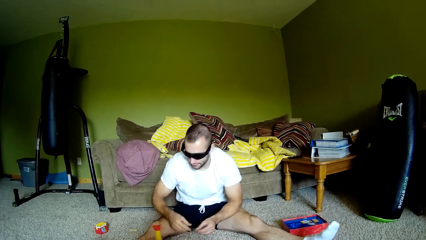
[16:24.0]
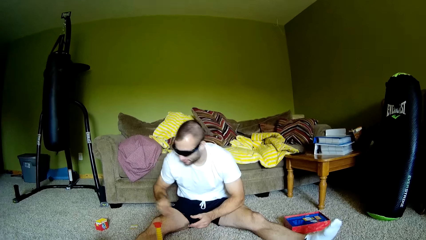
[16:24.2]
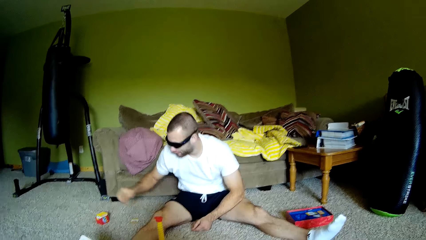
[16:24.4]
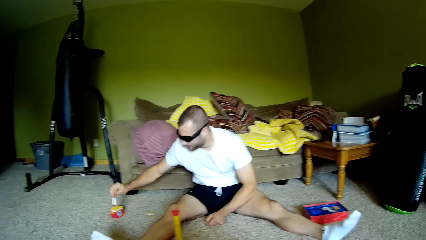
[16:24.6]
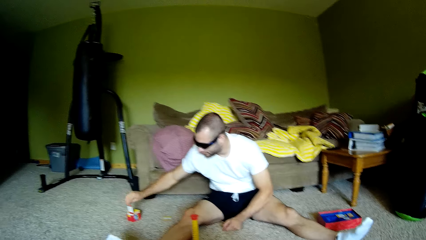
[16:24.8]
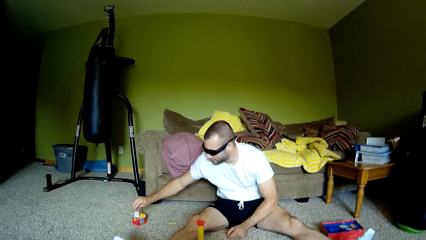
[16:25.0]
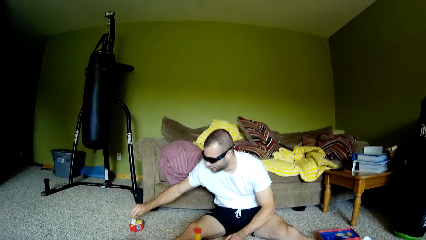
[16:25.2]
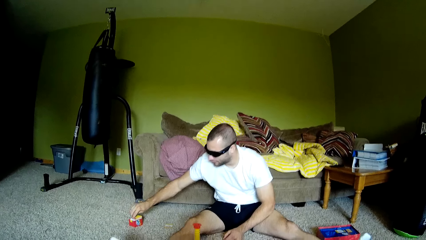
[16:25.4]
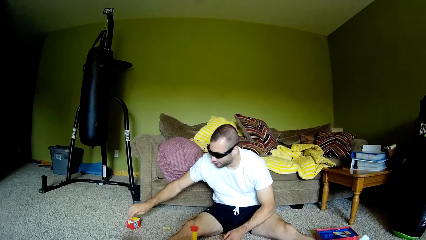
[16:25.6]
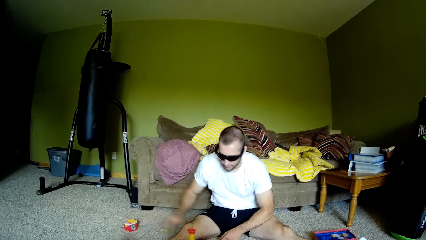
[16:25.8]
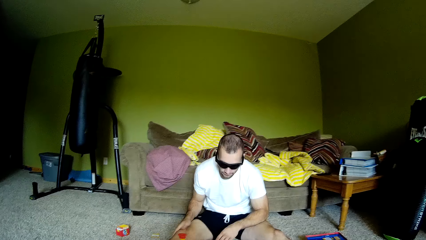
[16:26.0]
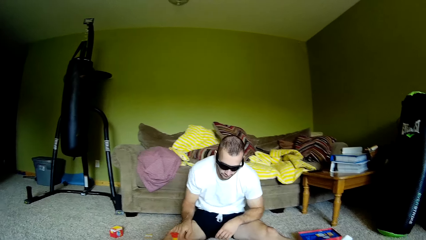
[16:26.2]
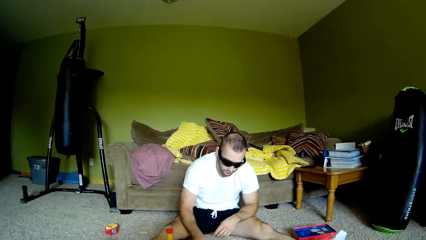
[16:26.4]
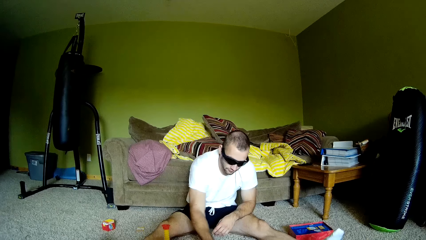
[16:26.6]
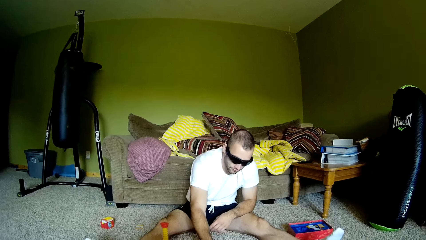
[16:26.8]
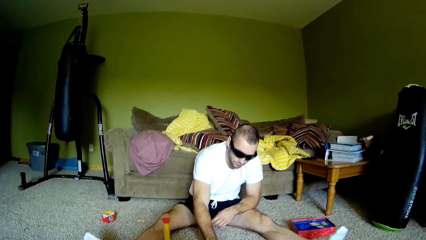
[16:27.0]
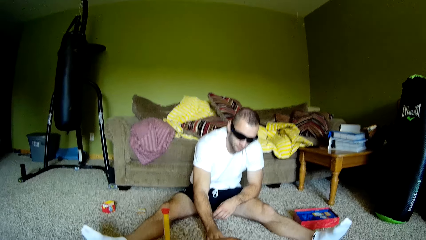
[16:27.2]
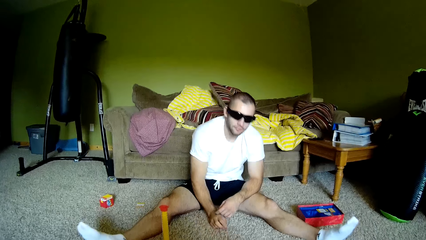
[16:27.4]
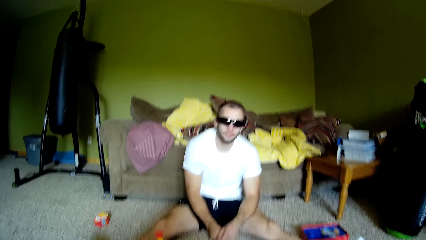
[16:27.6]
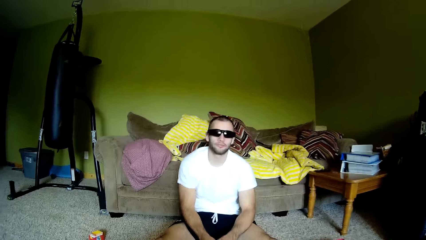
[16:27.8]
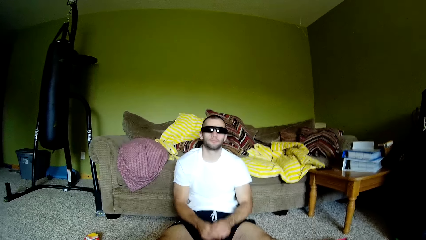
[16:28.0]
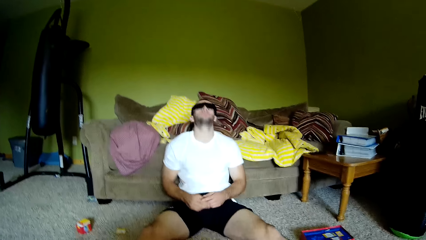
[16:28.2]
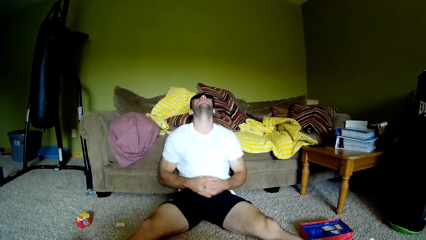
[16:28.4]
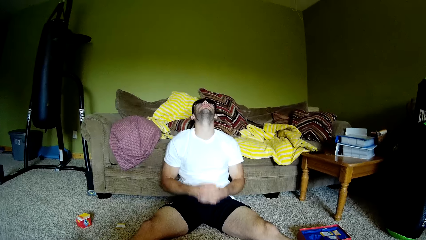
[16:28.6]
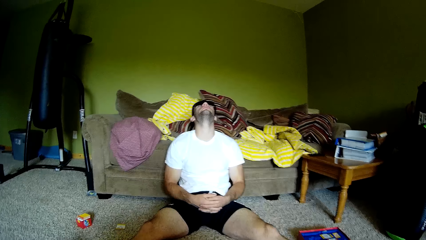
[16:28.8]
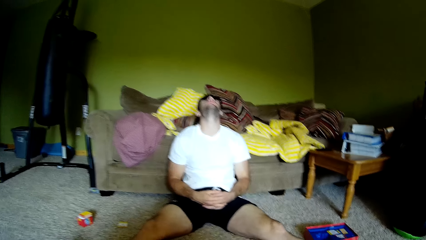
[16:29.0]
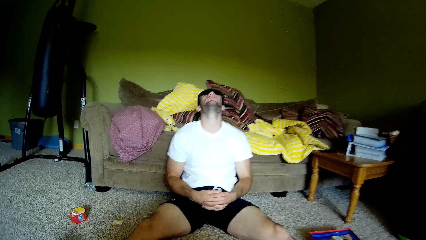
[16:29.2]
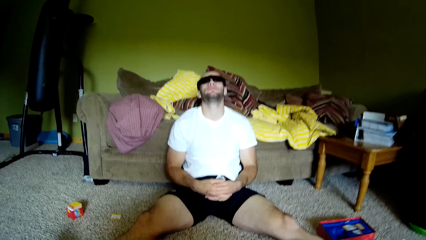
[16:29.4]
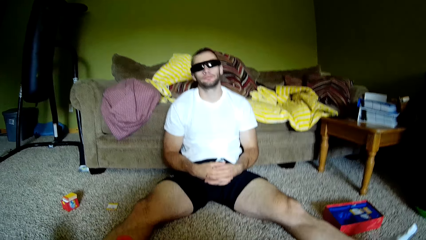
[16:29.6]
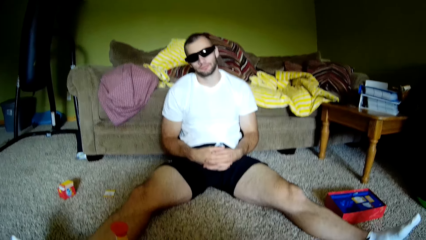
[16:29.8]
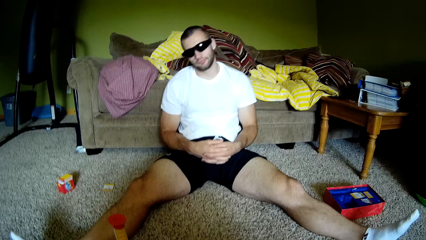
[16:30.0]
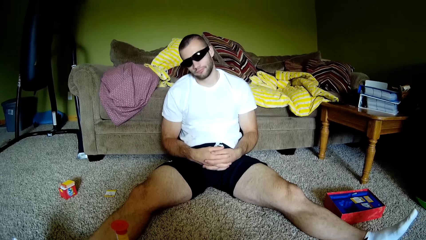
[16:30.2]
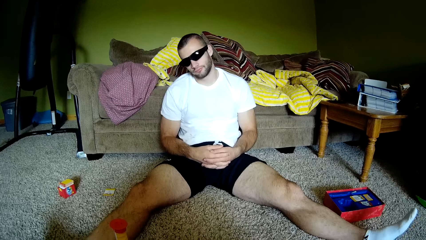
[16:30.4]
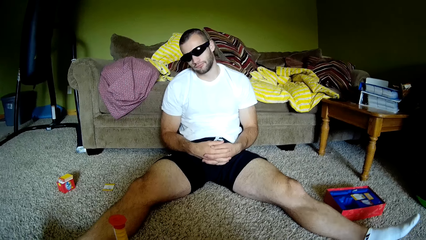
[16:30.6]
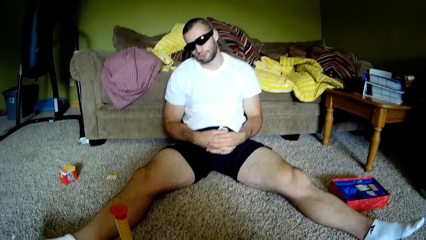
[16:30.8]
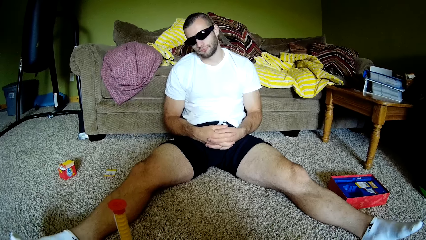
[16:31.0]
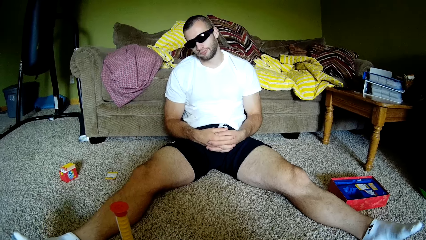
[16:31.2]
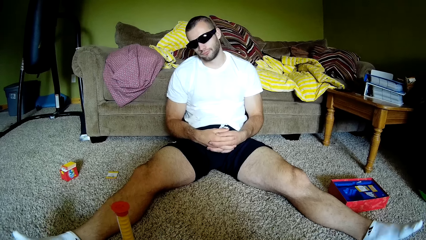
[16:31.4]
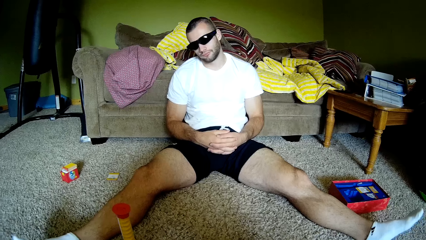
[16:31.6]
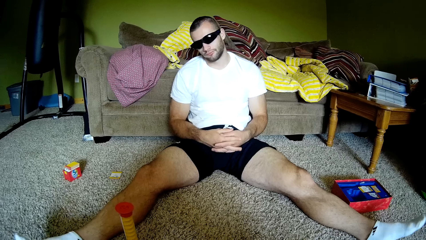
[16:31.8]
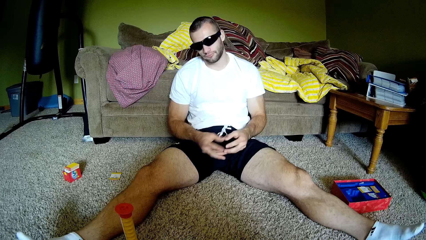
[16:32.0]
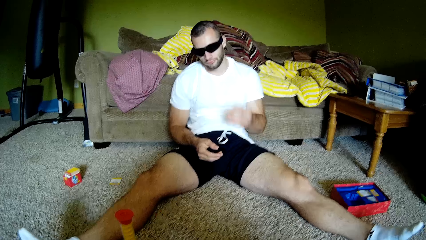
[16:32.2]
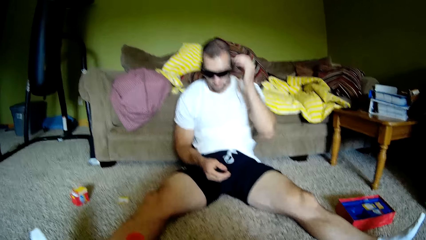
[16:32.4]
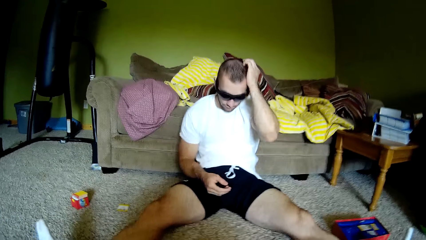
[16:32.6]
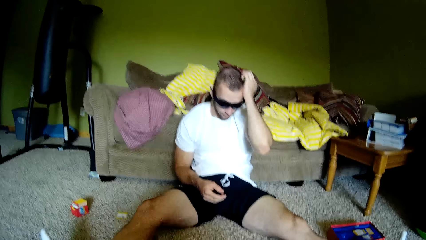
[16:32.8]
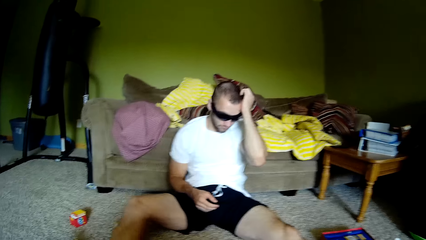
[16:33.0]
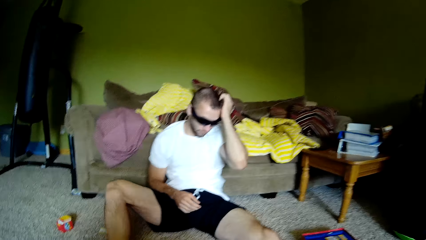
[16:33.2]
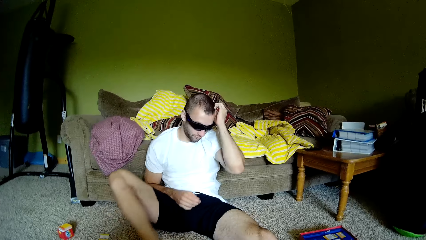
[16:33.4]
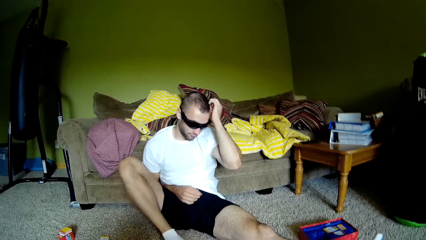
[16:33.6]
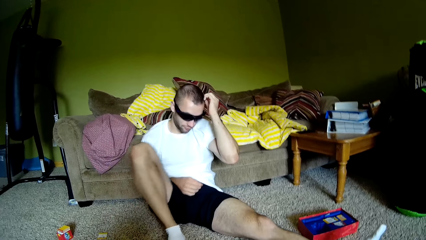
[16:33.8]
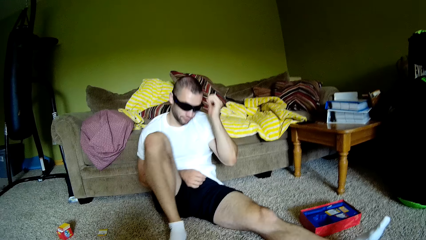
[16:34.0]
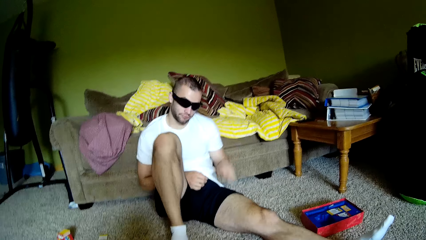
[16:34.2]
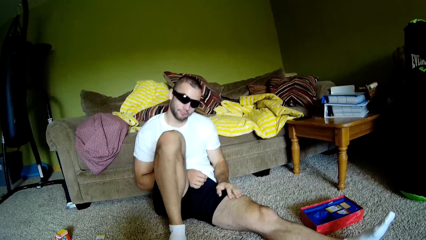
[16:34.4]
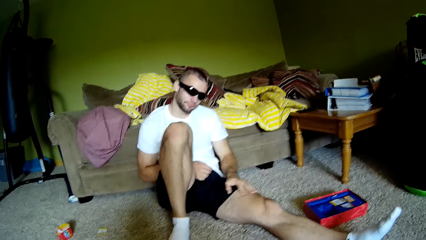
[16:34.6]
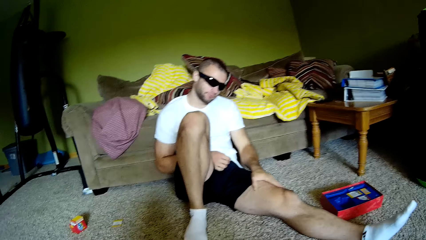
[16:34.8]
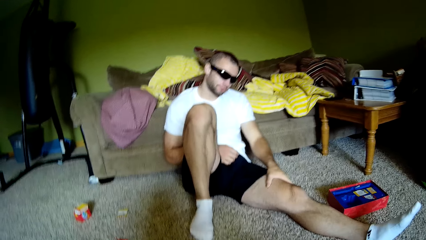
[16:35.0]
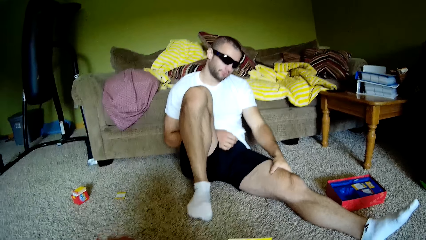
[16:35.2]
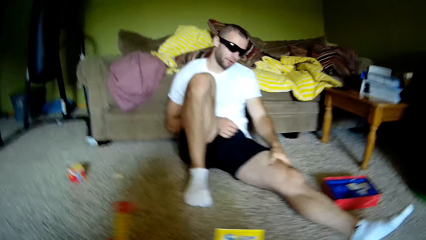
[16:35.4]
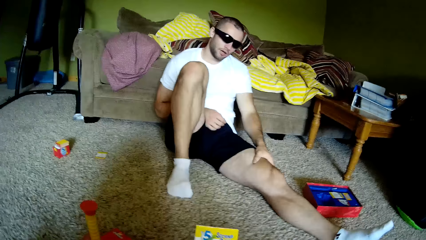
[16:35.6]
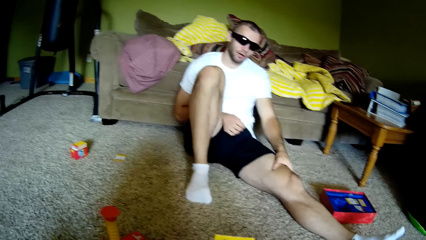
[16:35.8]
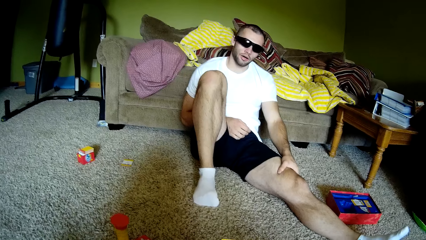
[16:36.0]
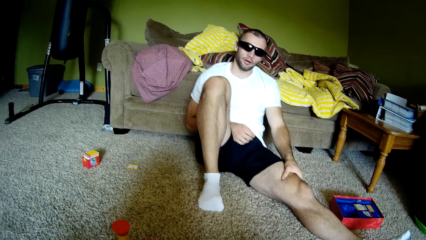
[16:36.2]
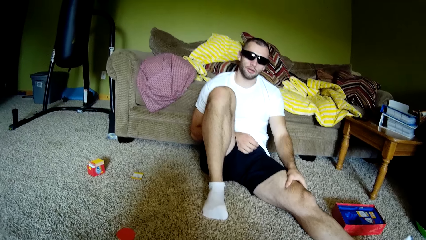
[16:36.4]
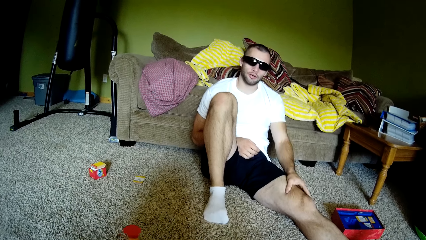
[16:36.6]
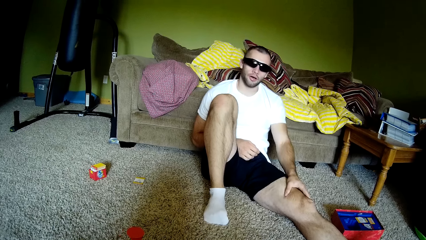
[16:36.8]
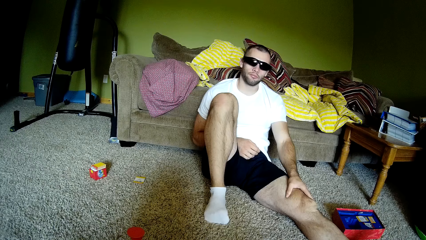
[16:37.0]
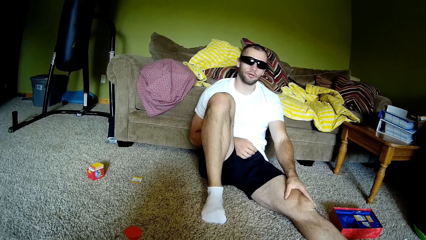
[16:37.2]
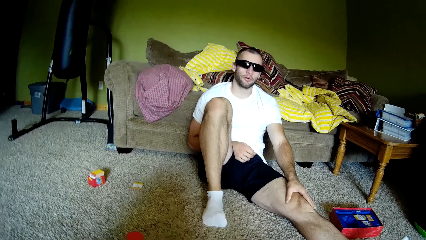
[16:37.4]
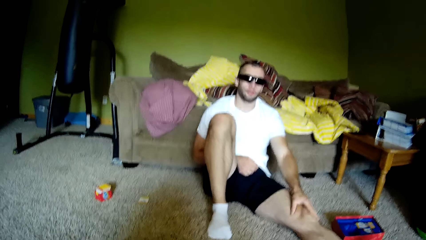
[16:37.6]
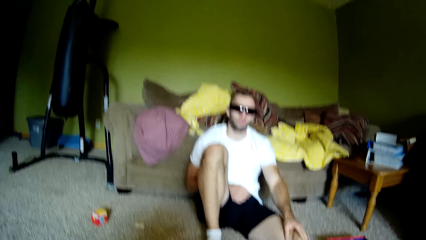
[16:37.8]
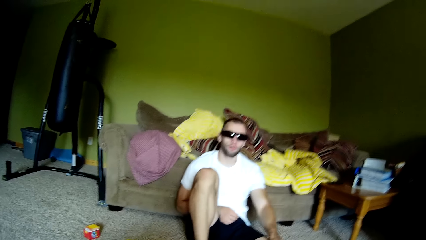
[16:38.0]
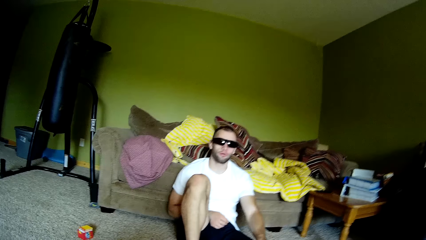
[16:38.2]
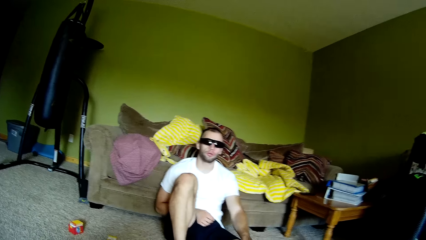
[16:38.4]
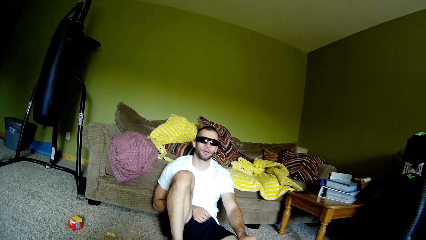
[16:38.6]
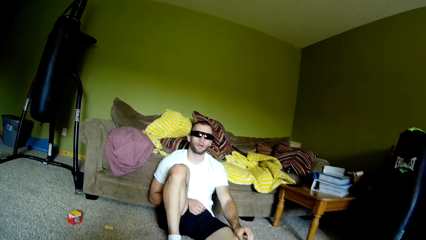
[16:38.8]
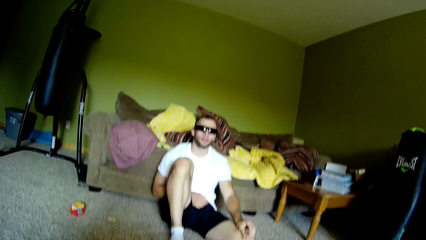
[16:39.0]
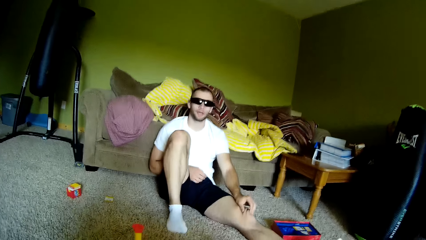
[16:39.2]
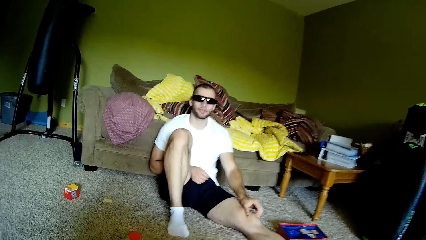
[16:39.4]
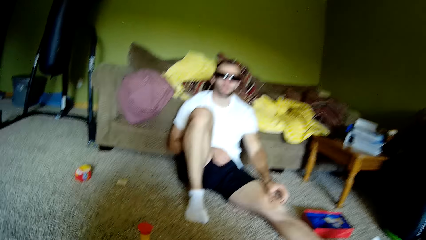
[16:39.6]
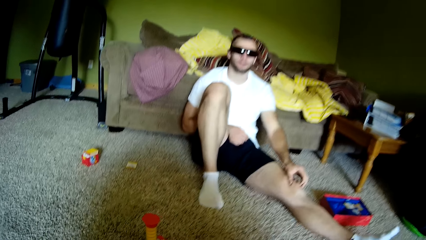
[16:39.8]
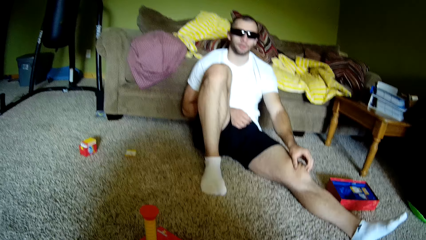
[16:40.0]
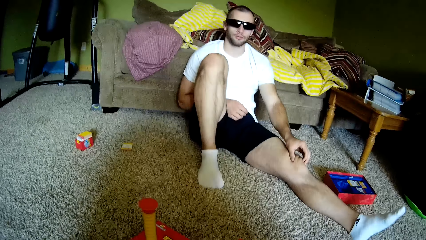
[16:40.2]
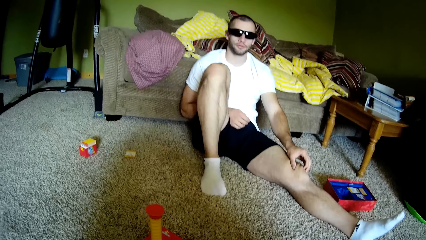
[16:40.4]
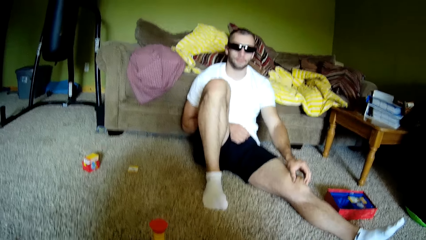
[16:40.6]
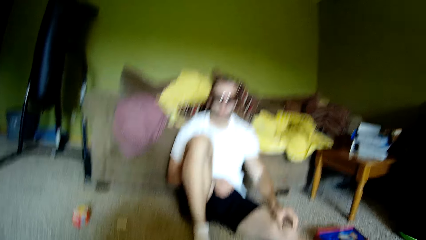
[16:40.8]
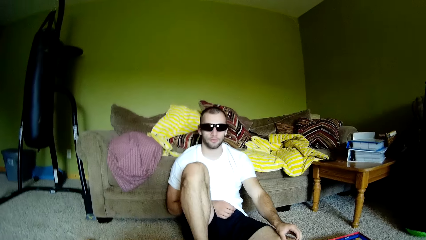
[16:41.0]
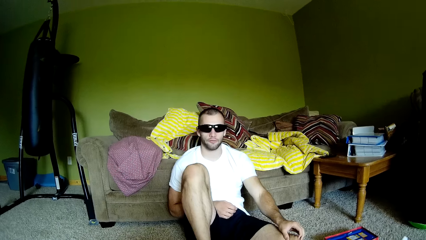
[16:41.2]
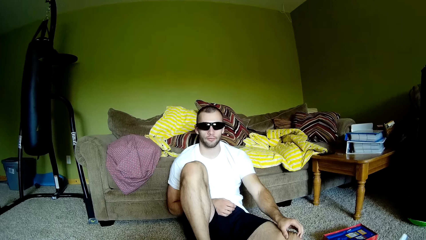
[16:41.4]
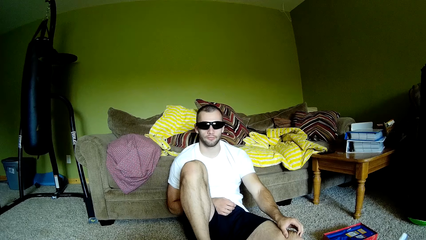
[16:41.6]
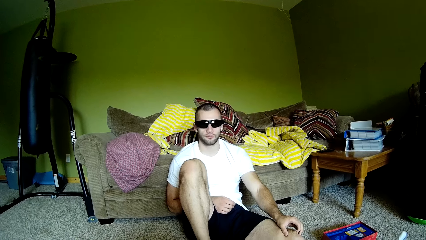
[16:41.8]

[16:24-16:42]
A man turns a toy around and puts a card down. The camera wearer looks at the man. They talk to the man. They turn around a toy. The man talks to the camera wearer.
